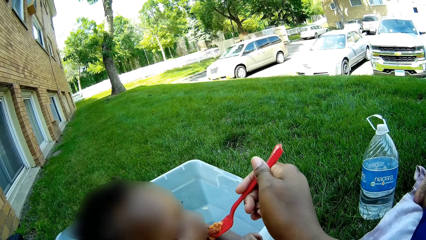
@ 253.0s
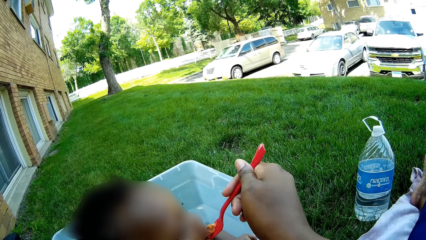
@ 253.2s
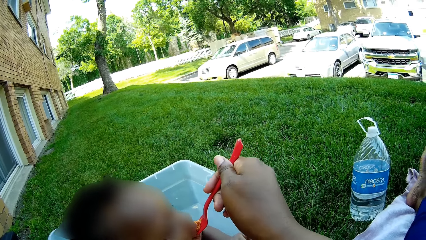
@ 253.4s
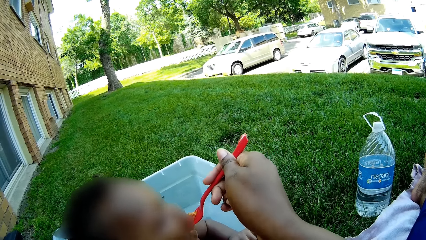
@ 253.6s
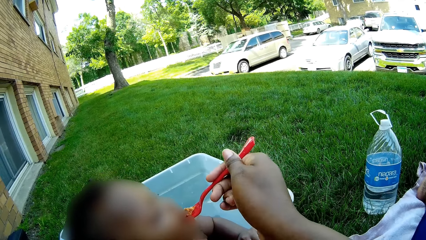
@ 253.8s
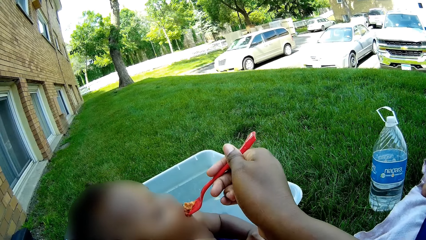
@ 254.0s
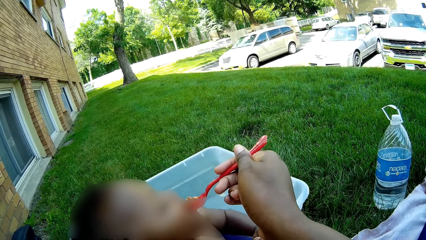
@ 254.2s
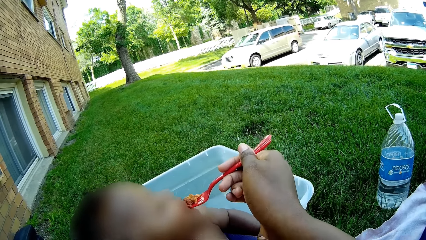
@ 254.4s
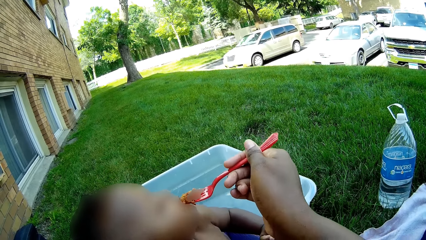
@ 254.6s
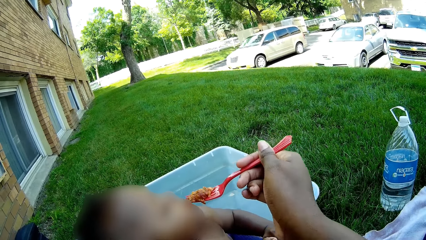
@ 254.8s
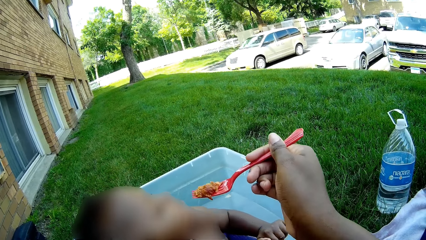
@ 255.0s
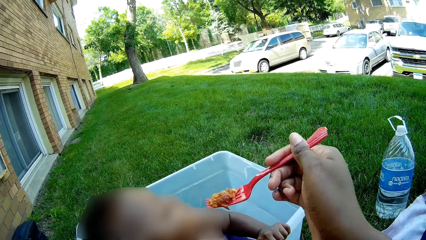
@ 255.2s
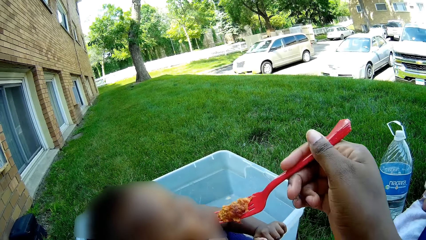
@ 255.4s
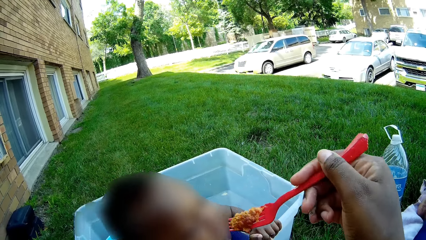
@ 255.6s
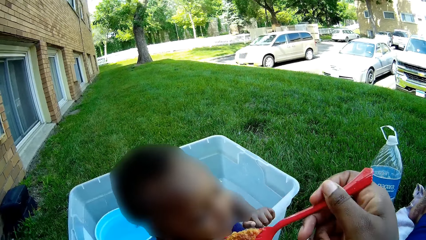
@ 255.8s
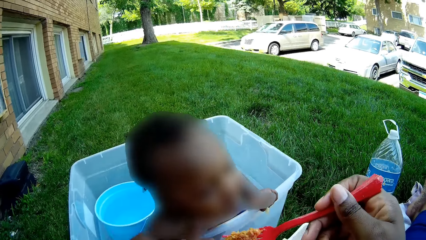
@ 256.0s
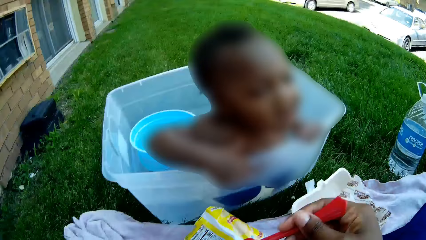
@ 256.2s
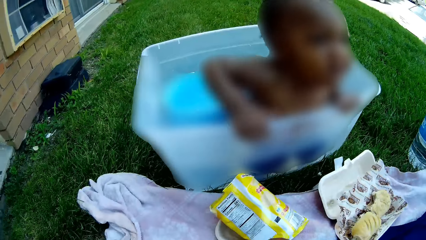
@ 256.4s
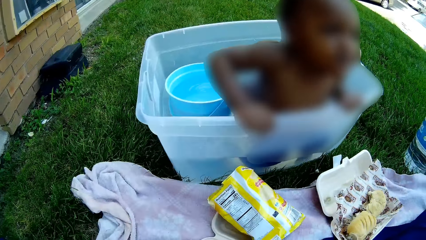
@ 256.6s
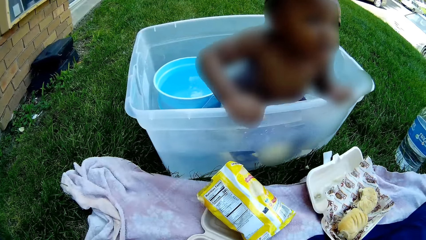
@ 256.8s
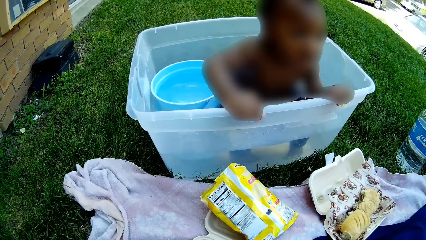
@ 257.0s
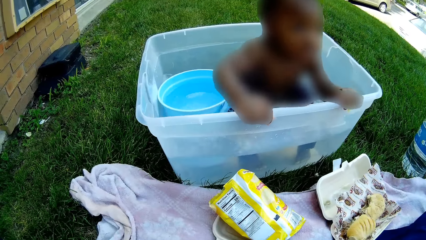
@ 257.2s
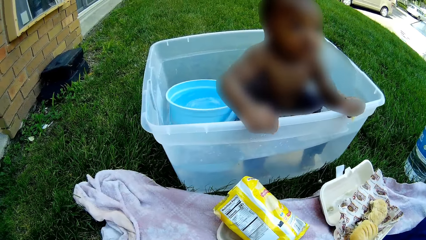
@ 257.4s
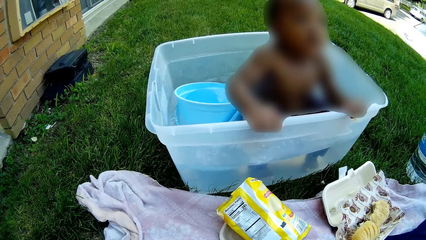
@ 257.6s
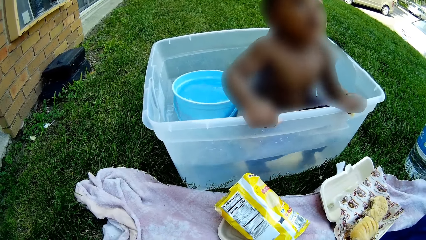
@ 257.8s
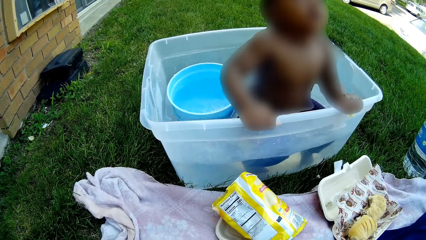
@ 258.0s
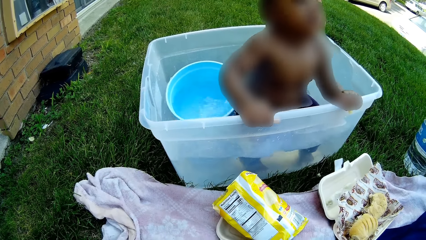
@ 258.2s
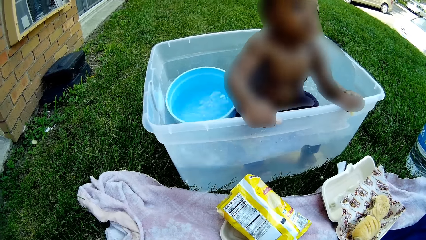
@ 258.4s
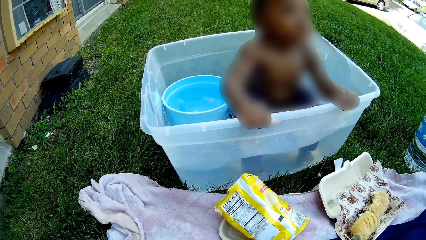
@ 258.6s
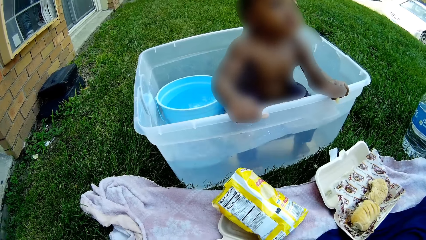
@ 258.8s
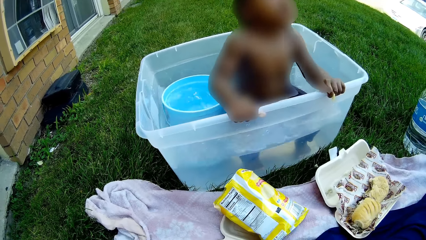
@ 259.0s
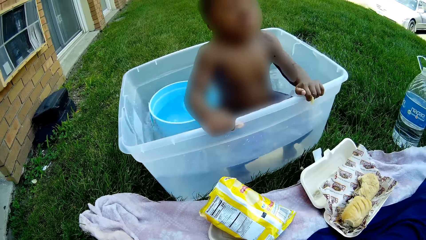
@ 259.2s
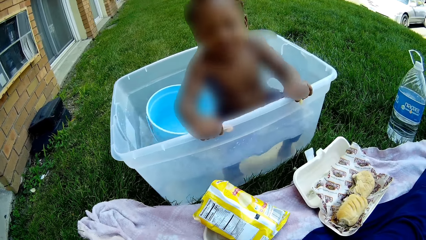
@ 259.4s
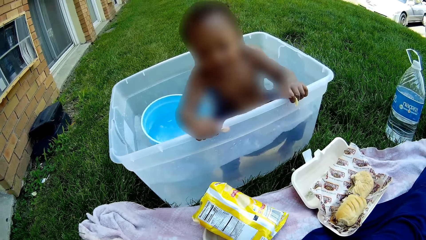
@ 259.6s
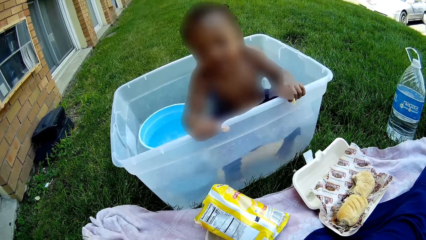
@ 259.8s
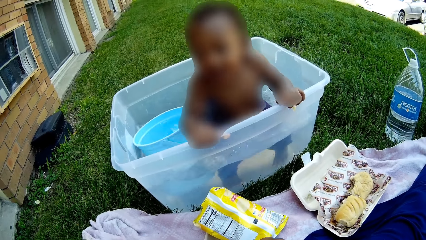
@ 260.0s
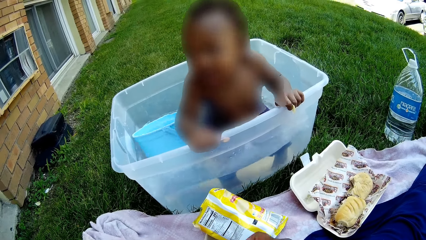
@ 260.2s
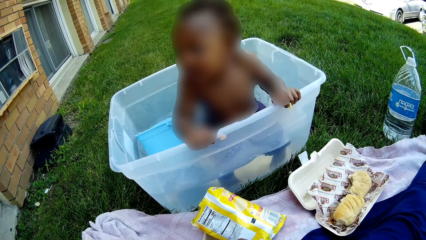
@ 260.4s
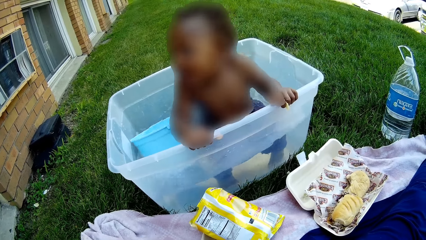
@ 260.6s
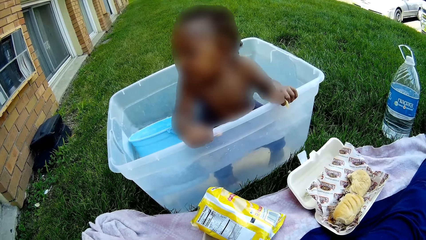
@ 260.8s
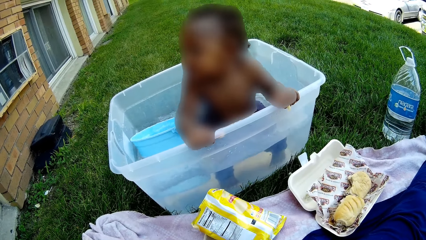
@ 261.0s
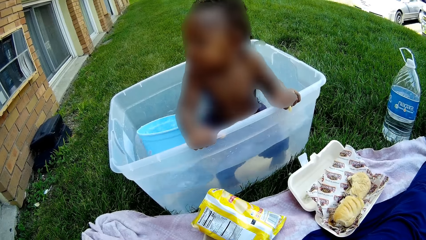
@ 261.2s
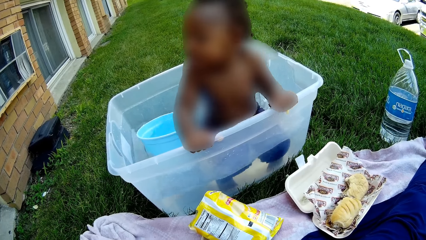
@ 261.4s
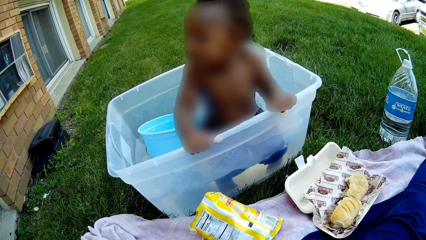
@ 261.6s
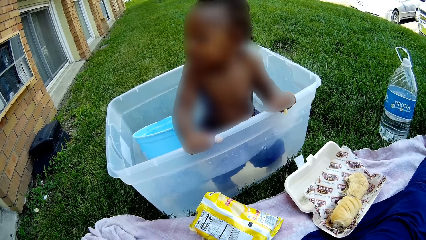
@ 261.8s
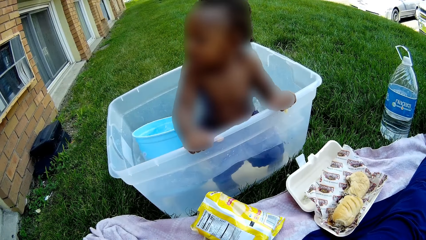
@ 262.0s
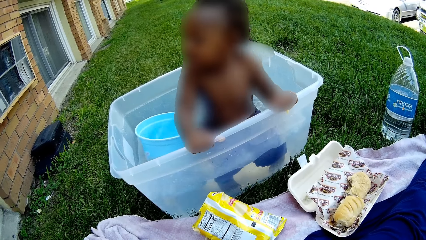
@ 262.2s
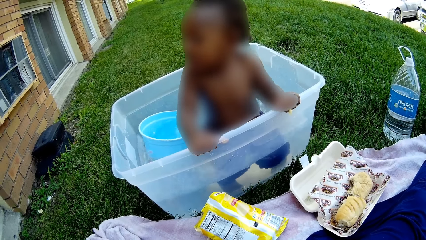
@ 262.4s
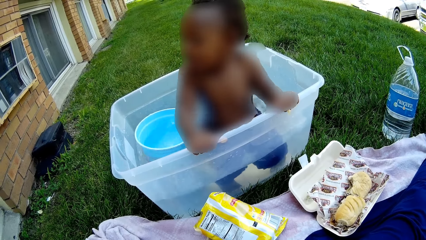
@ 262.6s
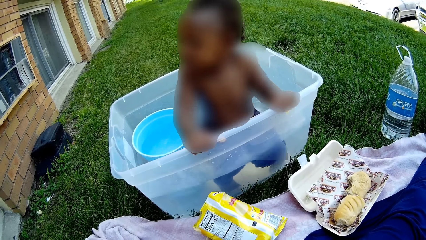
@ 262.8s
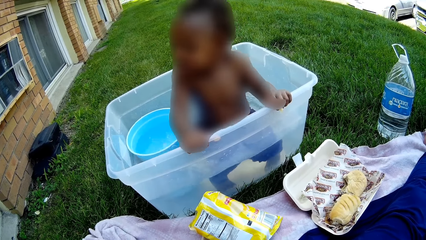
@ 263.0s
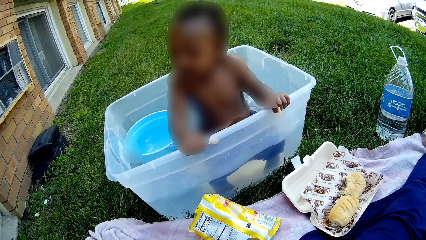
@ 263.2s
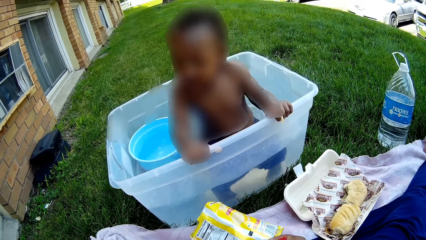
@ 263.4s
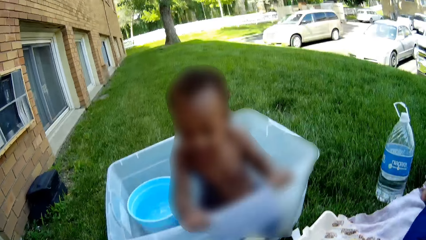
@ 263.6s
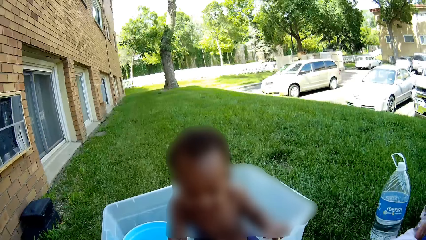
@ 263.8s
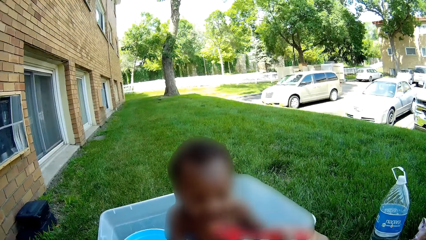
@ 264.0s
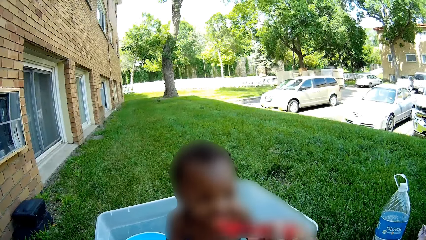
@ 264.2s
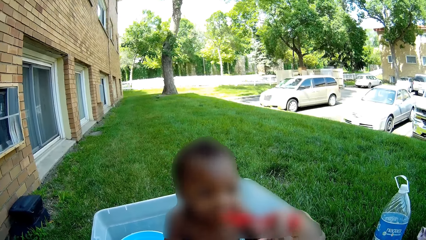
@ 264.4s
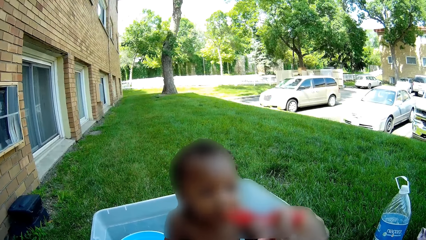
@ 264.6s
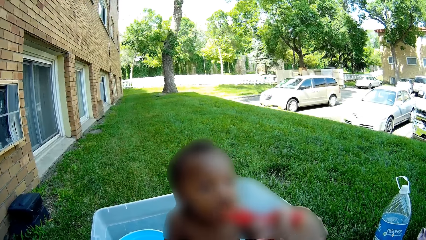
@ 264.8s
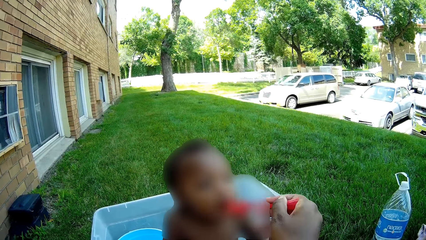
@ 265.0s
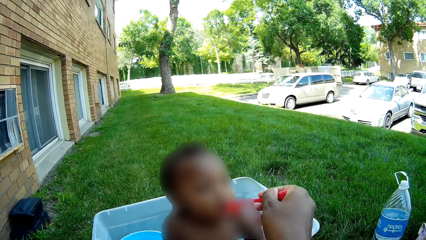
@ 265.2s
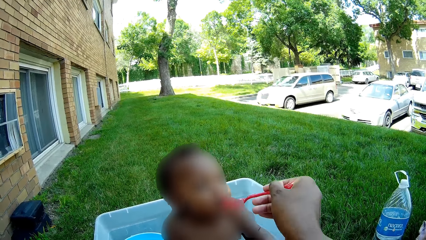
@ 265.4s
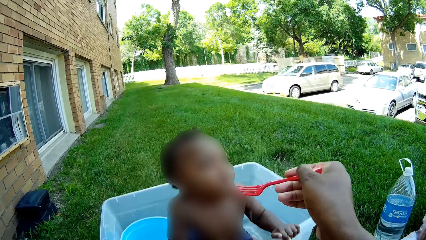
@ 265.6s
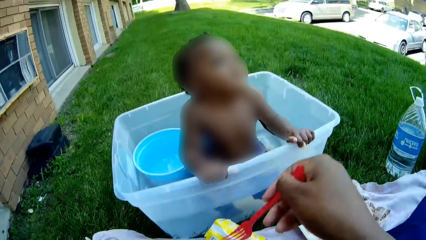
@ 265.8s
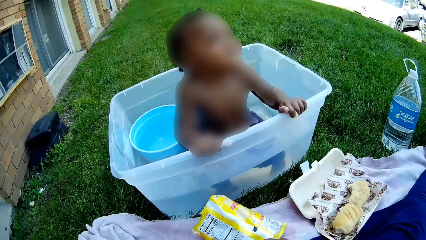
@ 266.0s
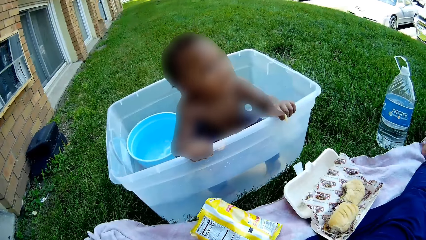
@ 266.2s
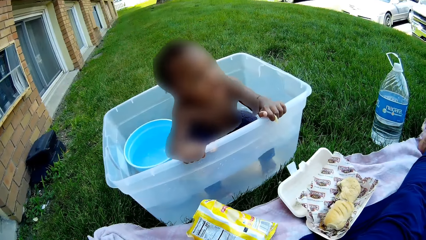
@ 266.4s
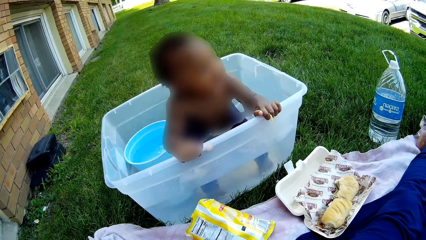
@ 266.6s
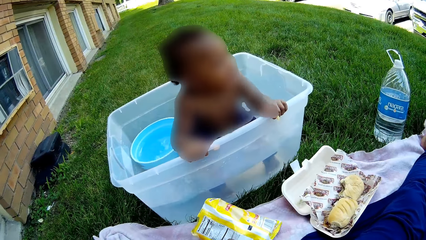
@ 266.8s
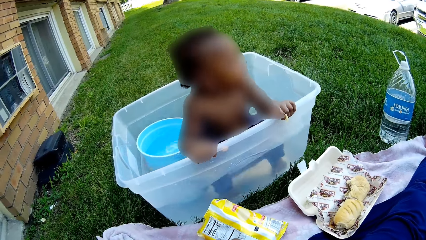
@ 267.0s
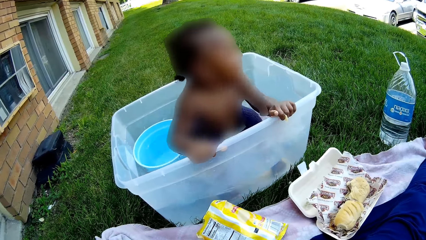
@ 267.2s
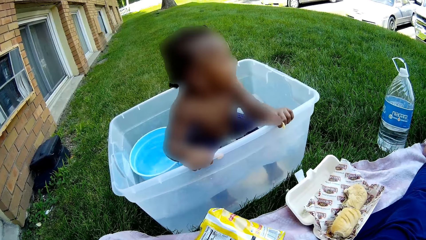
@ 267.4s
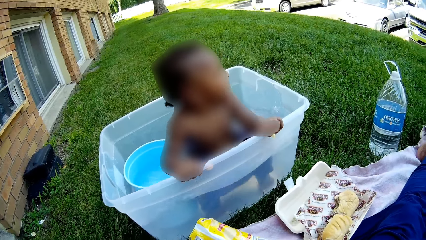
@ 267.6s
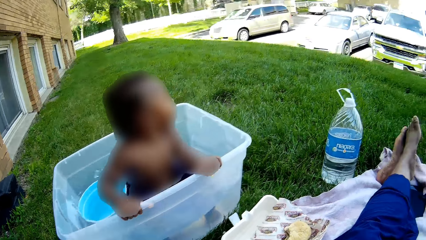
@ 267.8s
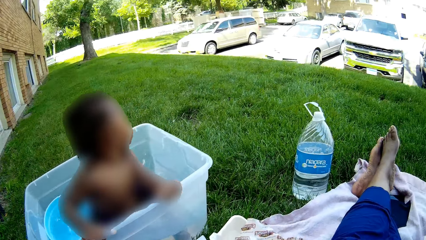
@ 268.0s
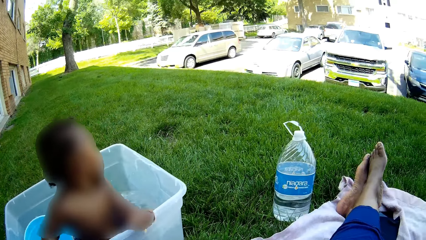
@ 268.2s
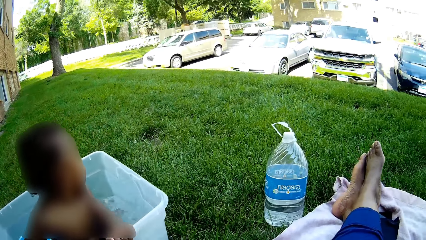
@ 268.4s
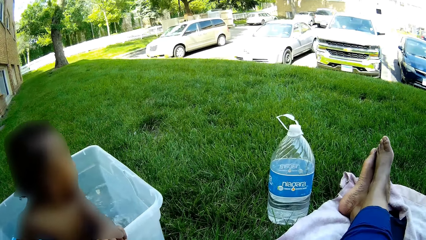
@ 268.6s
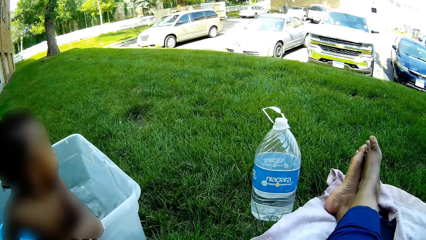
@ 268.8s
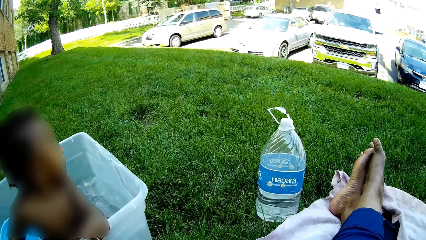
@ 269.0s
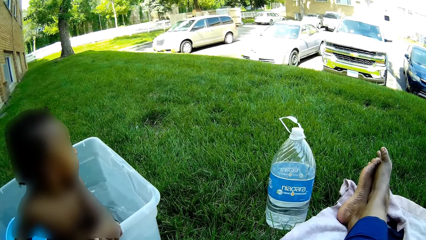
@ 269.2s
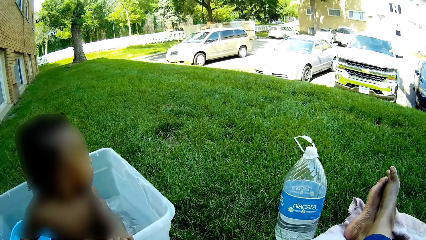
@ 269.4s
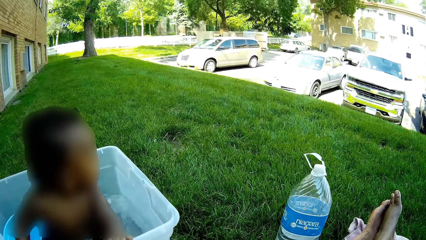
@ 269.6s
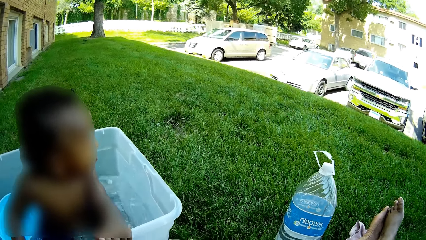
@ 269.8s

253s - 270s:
The boy plays inside the plastic of water. The boy plays in the water. The camera wearer feeds the boy with a fork in her right hand.
